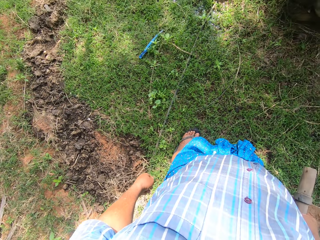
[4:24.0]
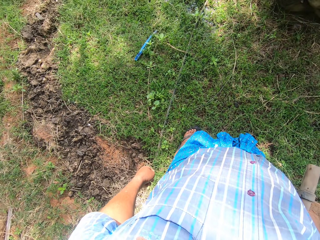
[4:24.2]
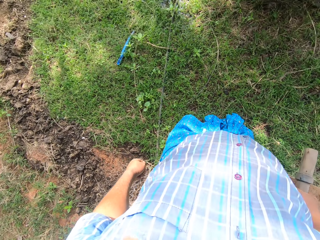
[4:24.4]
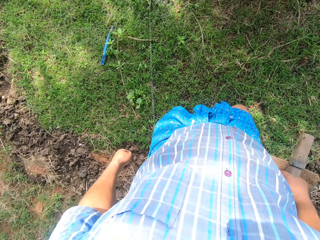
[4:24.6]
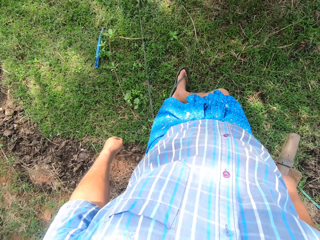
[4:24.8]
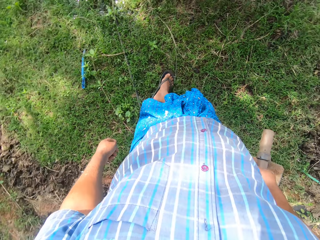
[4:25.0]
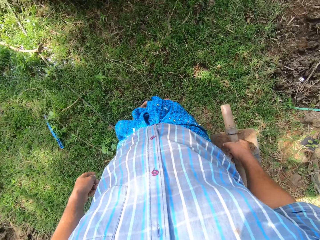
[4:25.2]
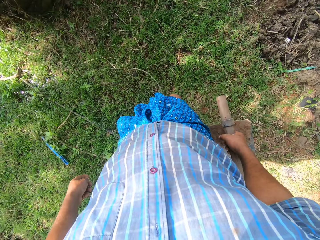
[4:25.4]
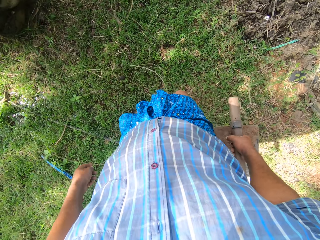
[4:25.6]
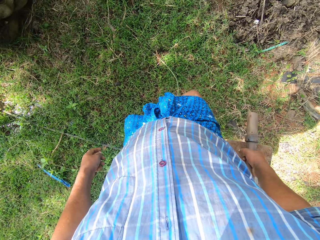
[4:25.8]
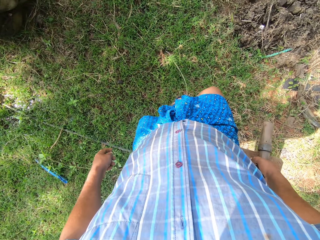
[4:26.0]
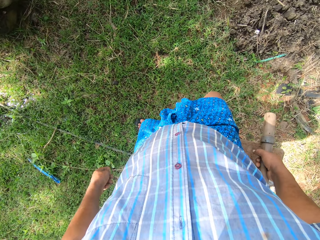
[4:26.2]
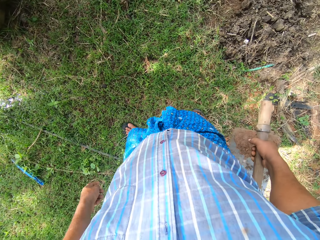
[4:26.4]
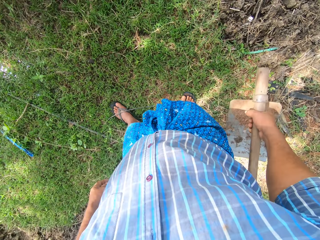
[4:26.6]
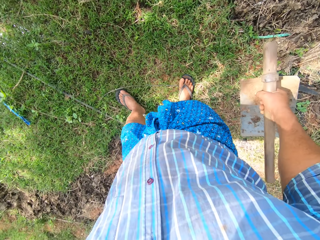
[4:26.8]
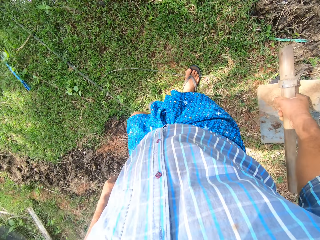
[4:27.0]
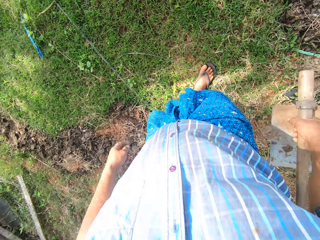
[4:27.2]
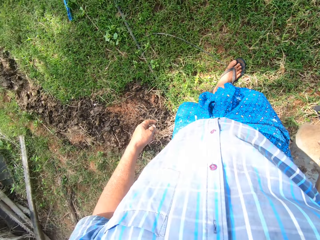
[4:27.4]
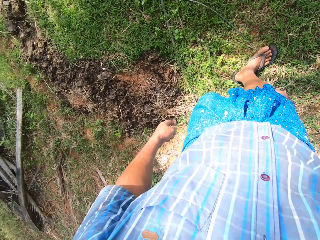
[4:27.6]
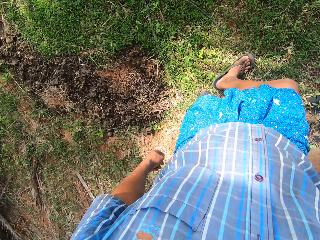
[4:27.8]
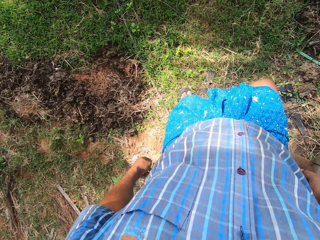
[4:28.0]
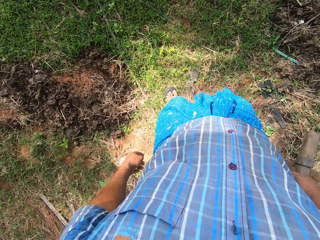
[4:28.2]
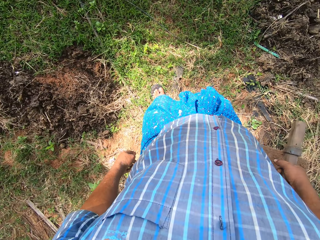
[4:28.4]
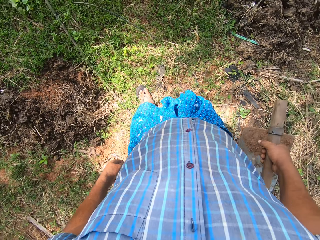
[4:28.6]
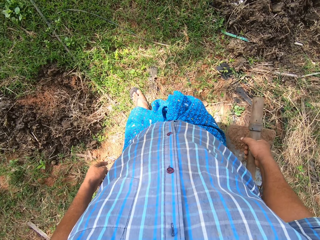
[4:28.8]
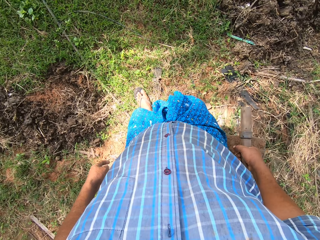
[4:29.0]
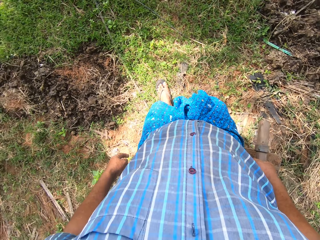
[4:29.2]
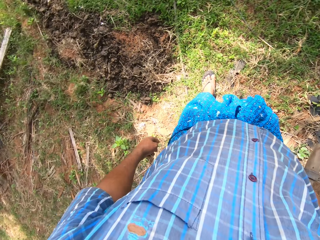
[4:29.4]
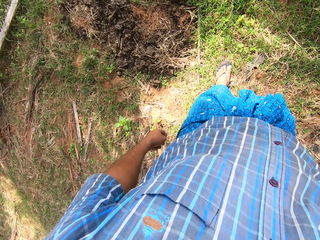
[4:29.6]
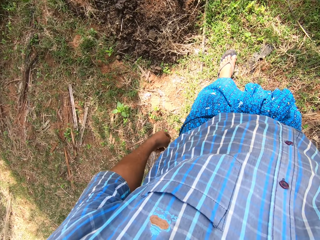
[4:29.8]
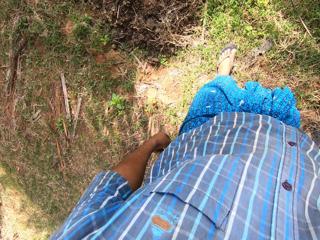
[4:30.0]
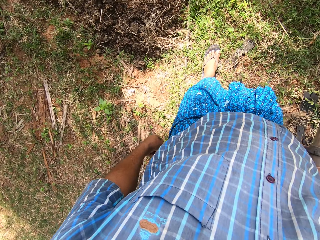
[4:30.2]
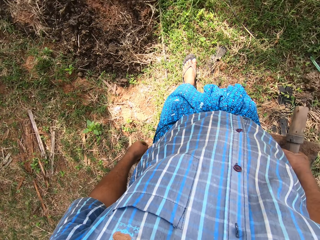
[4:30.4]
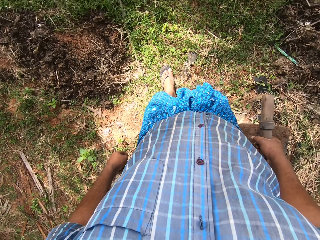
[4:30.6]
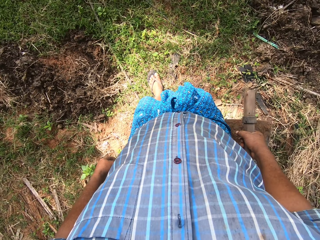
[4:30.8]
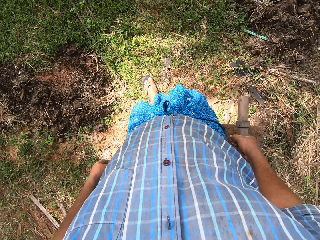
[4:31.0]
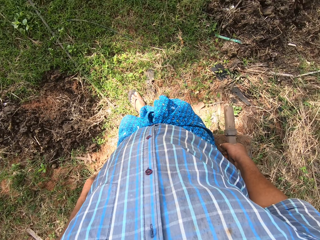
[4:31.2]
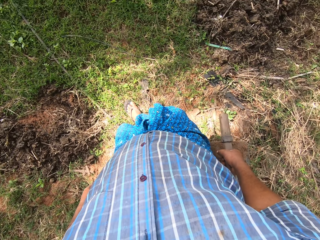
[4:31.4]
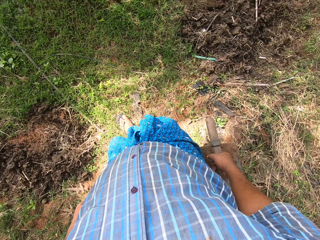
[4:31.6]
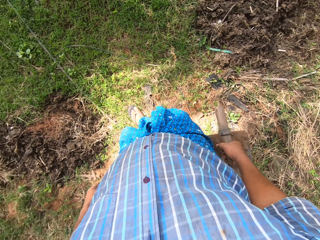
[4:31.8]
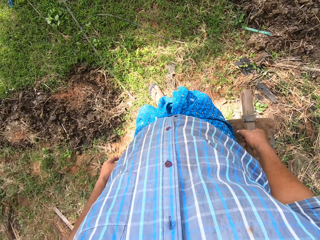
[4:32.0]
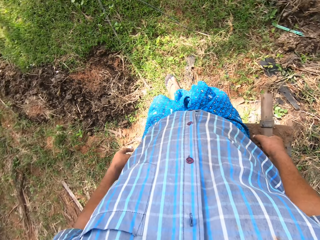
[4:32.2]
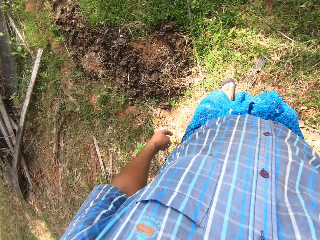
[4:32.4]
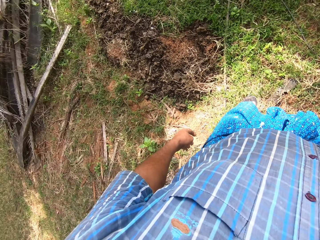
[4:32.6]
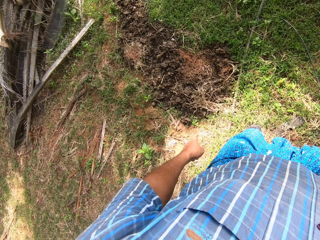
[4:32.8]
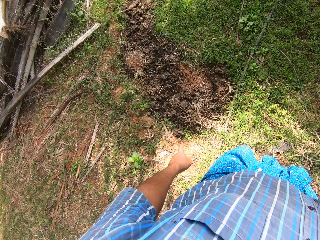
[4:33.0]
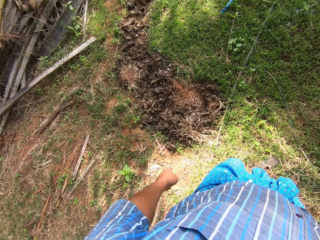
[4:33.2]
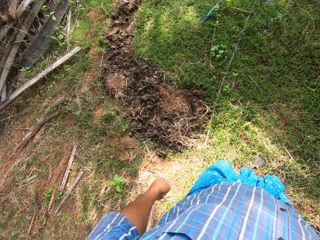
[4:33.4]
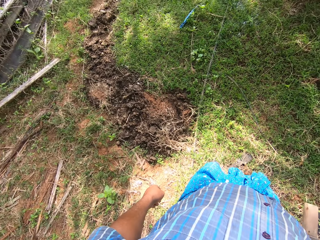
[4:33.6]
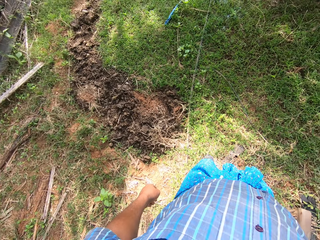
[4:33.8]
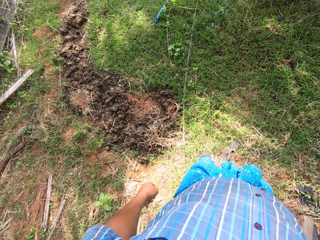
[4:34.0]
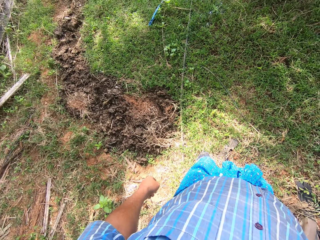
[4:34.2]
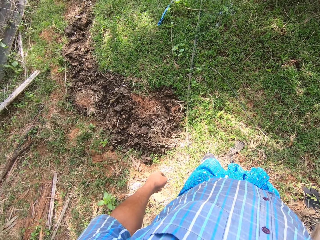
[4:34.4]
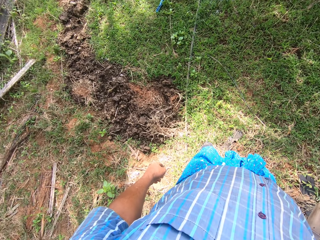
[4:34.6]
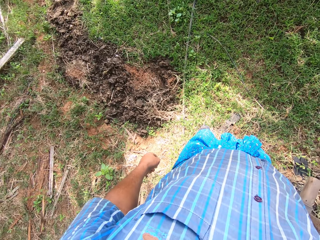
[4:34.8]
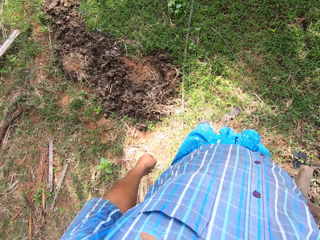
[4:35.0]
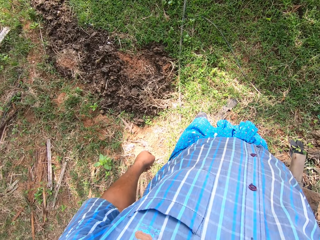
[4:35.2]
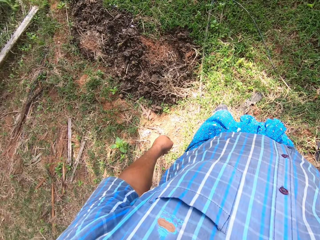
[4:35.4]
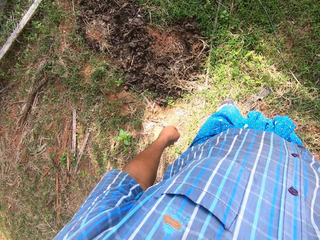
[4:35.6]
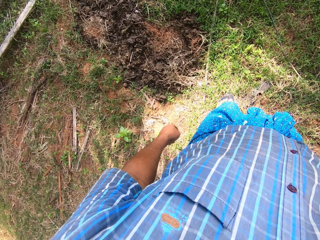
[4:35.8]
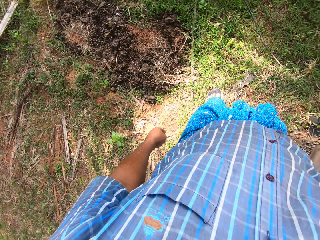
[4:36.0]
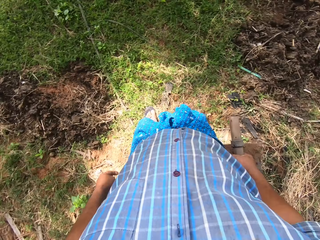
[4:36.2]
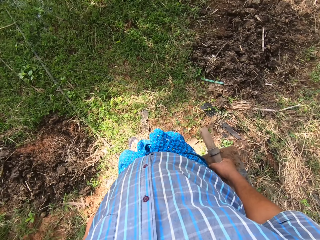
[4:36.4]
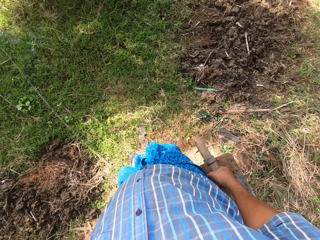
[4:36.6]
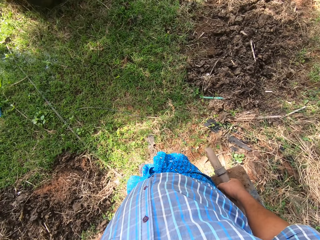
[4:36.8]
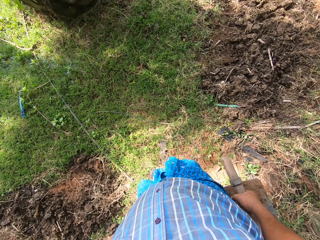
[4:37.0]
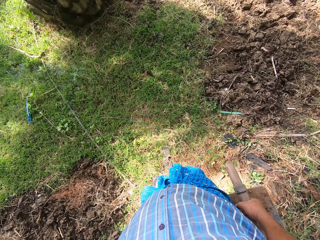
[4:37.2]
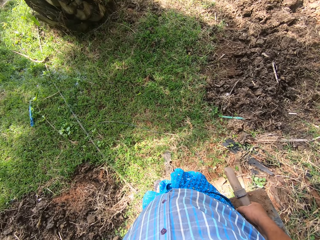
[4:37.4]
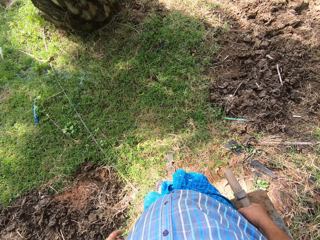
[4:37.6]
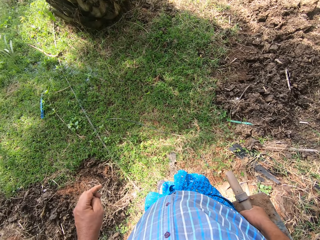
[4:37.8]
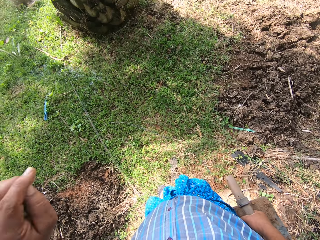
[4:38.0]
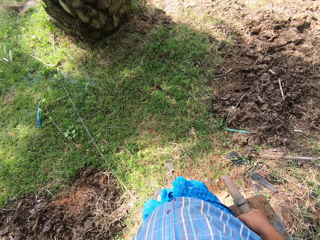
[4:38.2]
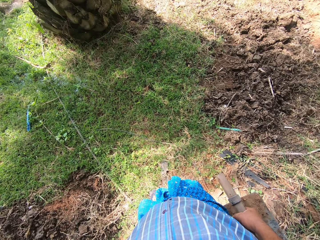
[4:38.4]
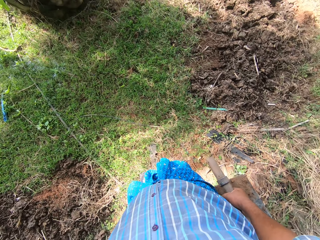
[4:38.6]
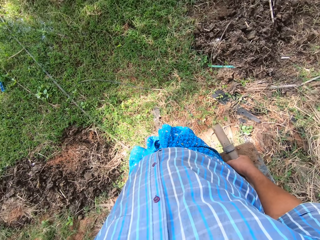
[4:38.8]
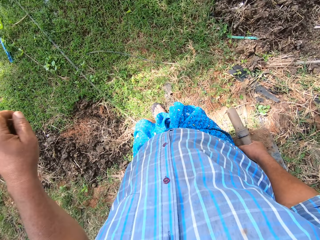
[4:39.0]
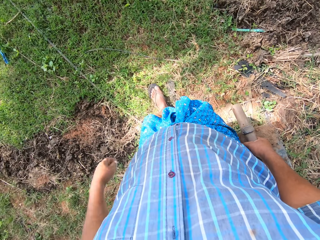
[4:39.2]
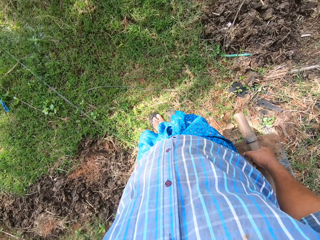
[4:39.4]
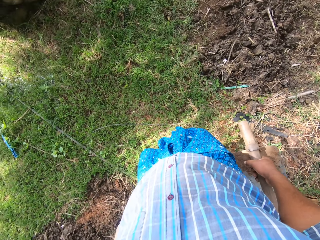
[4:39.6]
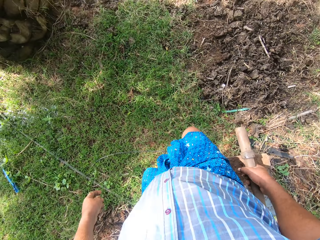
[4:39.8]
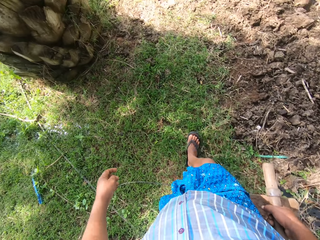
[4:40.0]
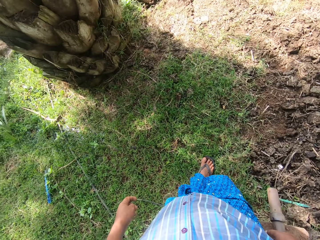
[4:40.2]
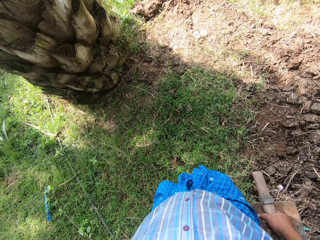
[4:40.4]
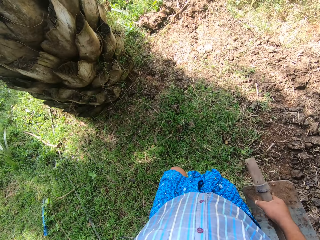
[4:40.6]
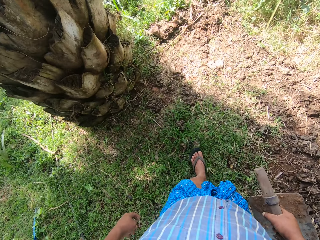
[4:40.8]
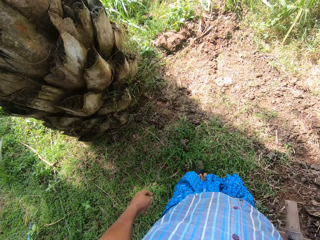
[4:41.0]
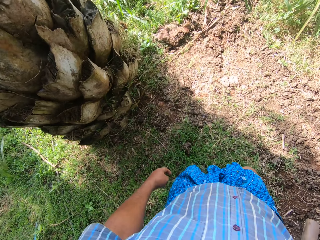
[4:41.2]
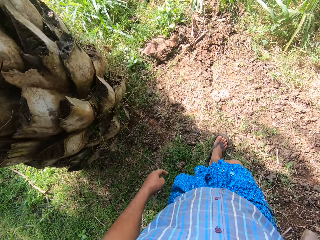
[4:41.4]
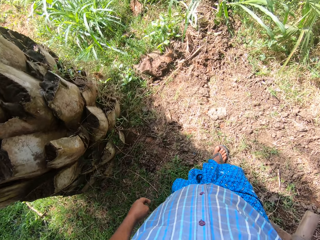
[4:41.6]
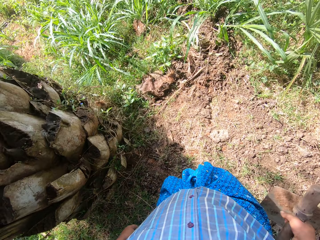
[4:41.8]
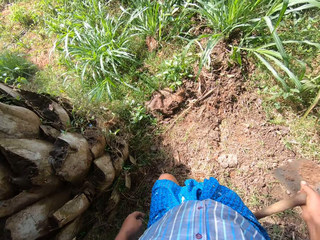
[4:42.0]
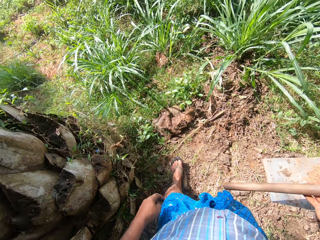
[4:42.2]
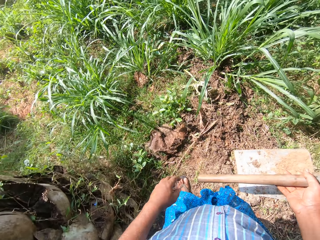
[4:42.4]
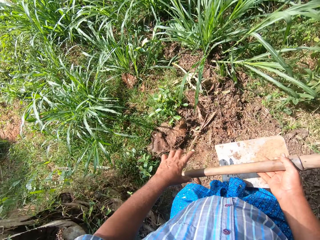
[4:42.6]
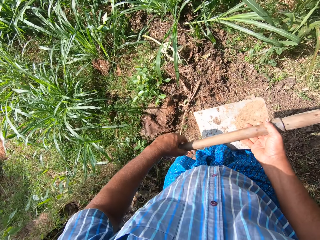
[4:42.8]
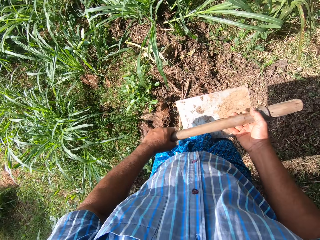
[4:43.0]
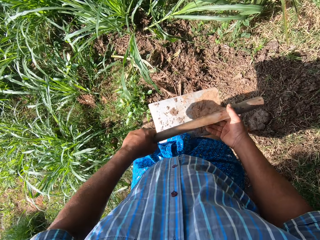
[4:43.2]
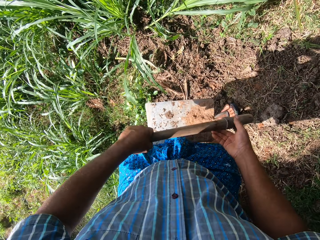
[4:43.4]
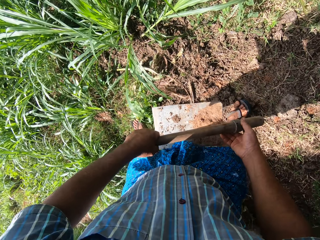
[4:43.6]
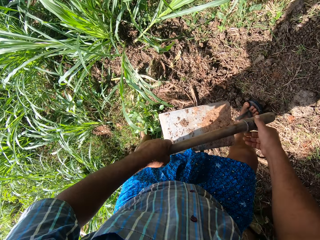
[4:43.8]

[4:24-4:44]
The camera wearer moves the dry stick on the ground with his right leg. He moves backward. He pushes the pipe. He looks around. He raises his left hand, drops his left hand and moves forward. He walks around. He passes the hoe to his left hand and bends.

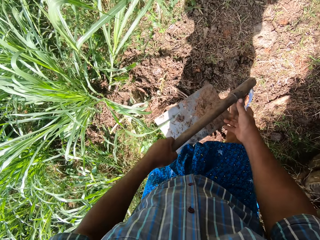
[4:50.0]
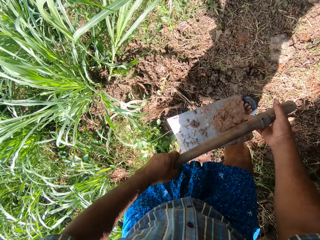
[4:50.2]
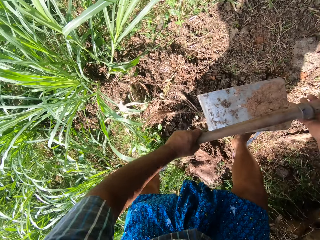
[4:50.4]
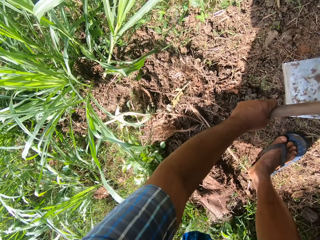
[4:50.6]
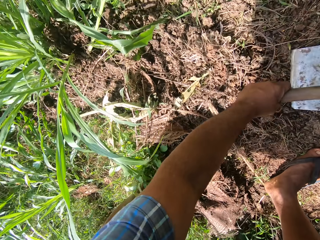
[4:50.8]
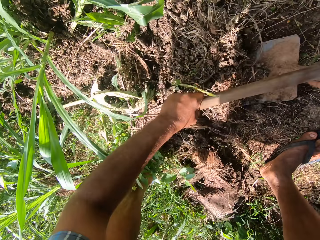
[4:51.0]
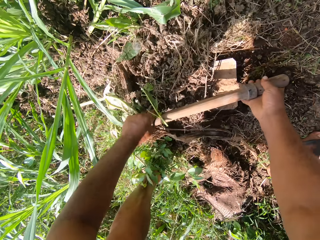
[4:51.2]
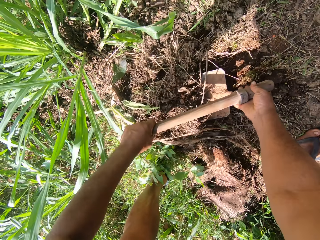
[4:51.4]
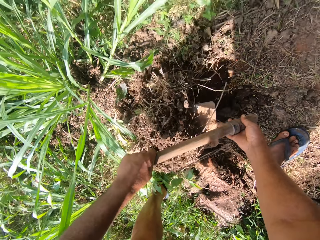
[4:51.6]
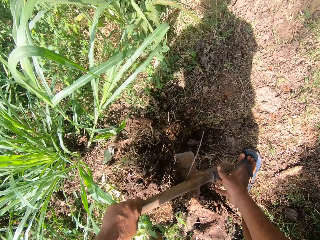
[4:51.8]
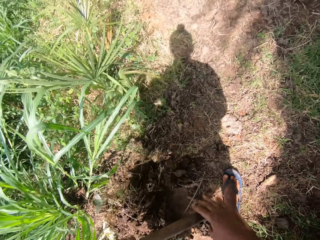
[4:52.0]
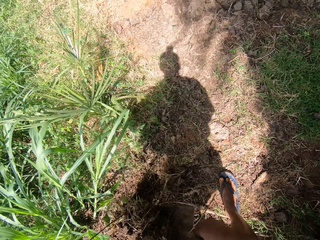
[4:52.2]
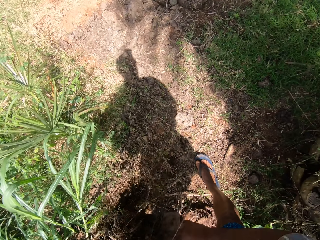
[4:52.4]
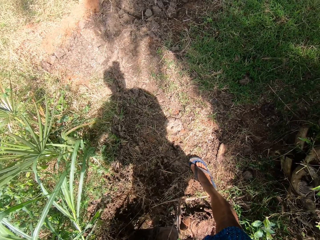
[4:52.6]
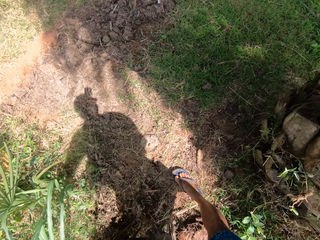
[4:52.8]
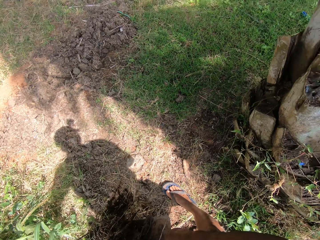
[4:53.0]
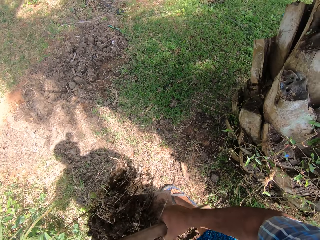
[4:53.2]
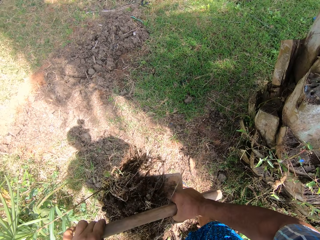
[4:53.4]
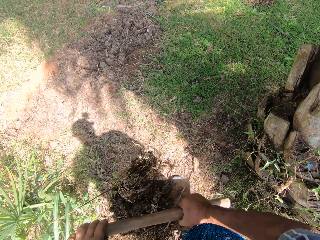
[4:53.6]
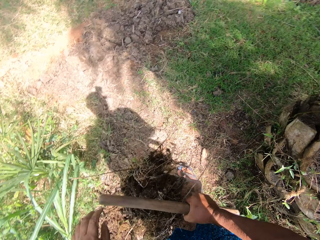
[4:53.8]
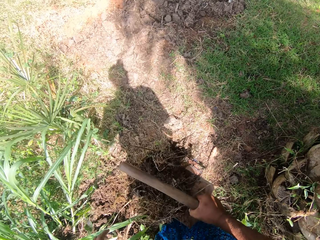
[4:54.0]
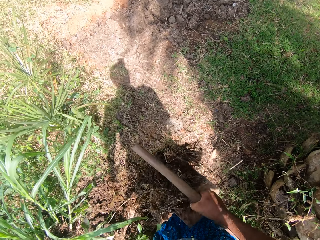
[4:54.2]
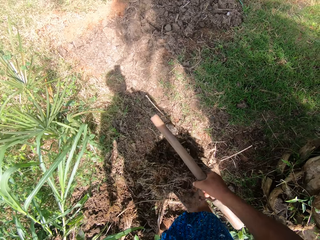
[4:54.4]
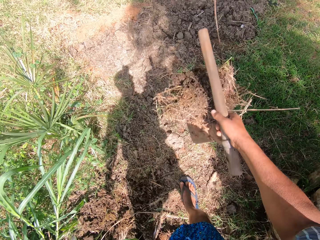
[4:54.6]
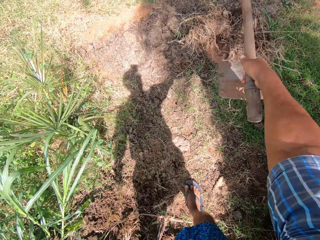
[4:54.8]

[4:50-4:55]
The camera wearer bends. He packs sand from the ground with the hoe in his hands. He throws away the sand on the hoe with his right hand.
